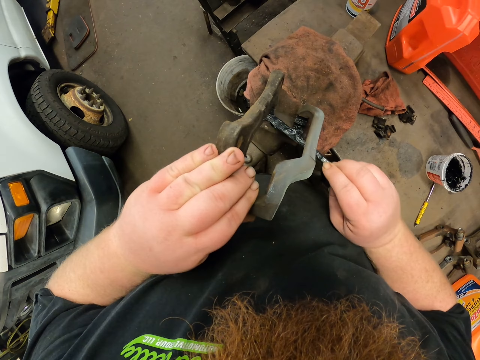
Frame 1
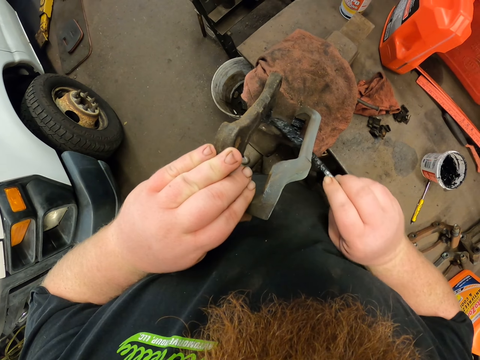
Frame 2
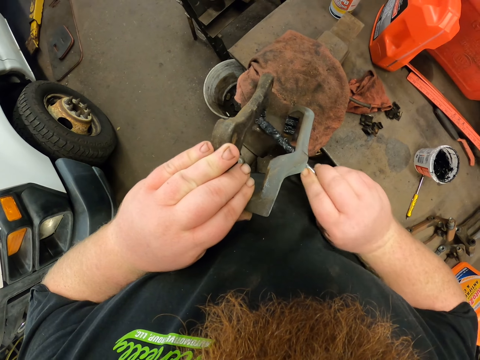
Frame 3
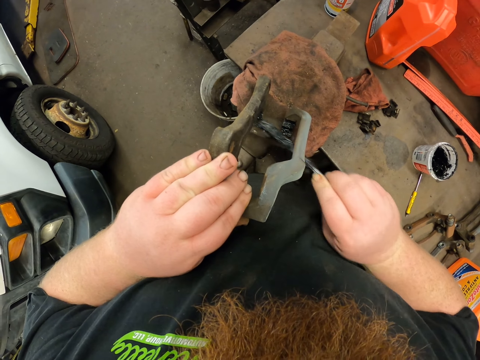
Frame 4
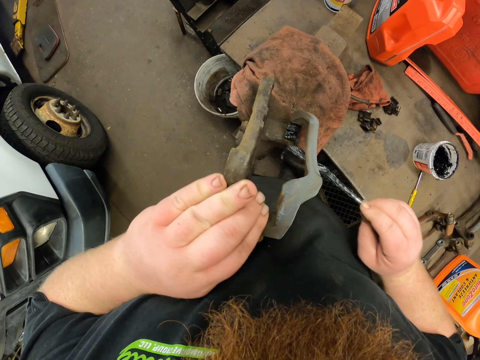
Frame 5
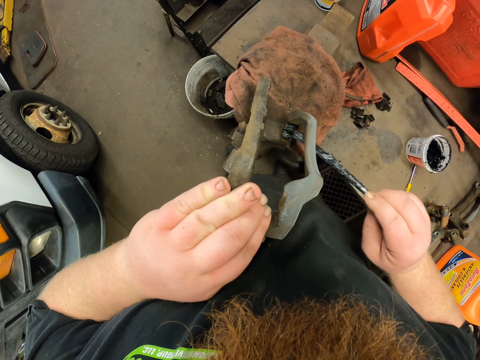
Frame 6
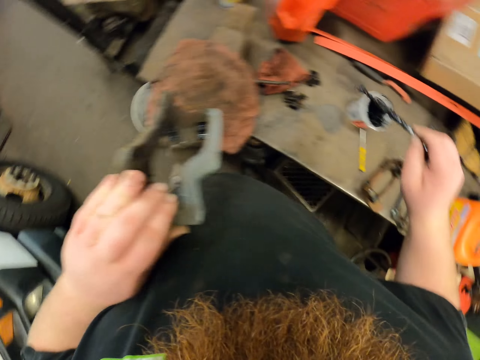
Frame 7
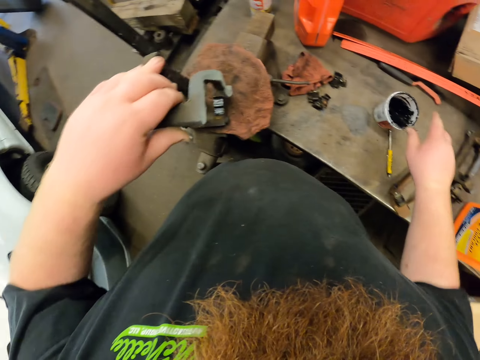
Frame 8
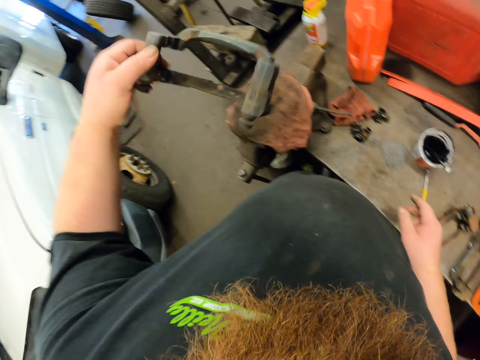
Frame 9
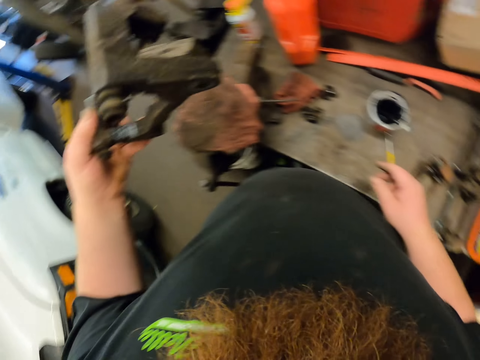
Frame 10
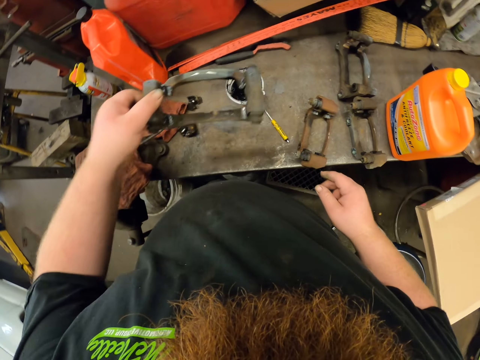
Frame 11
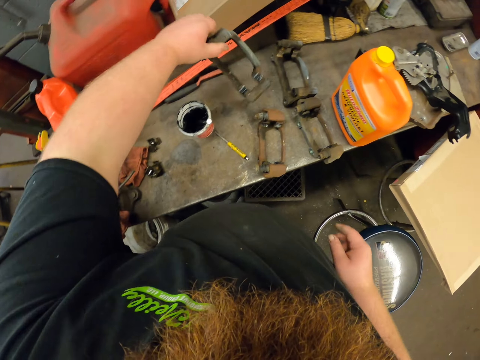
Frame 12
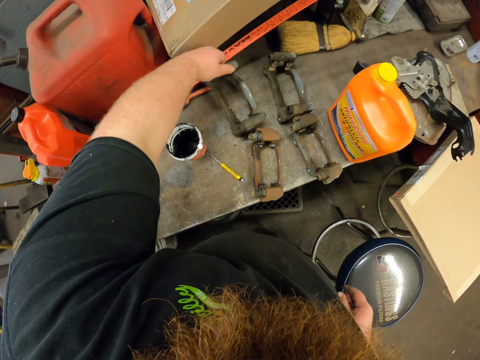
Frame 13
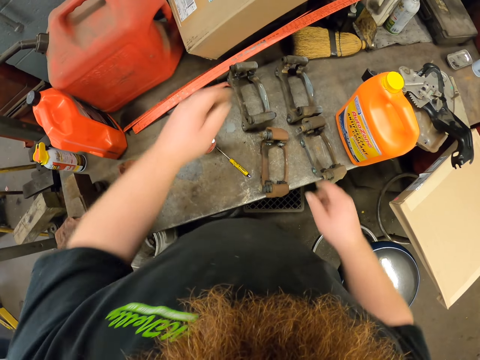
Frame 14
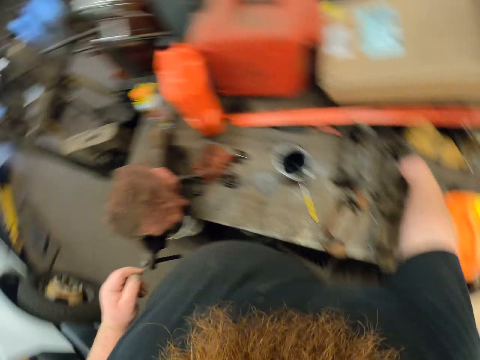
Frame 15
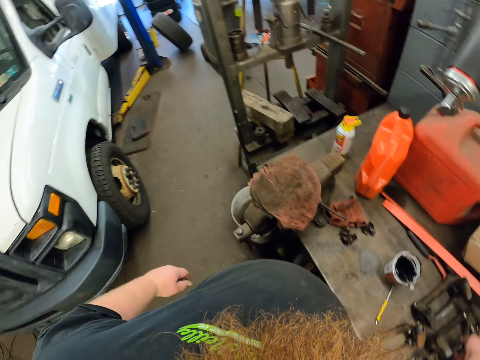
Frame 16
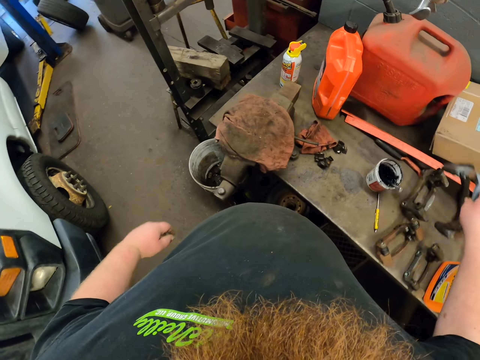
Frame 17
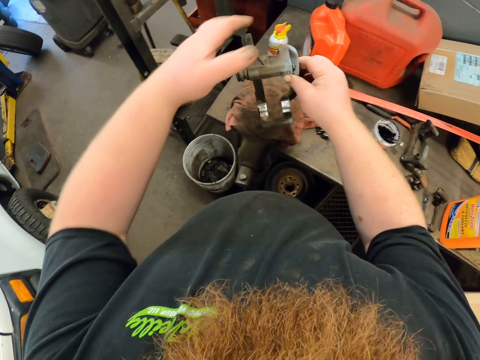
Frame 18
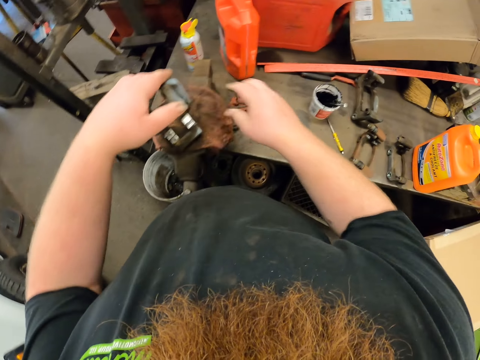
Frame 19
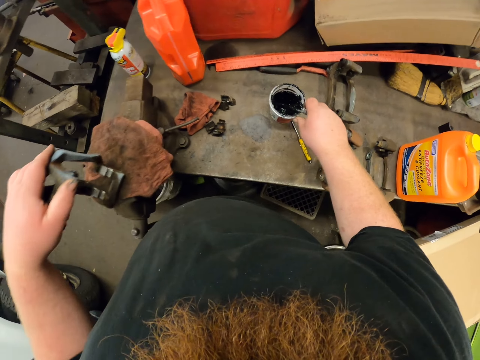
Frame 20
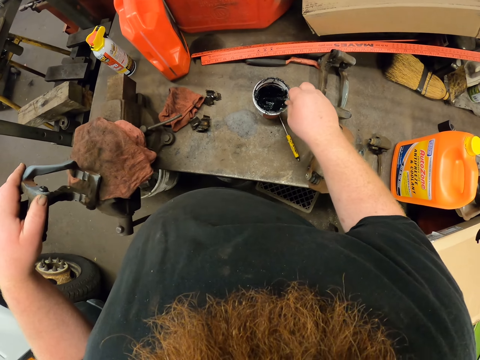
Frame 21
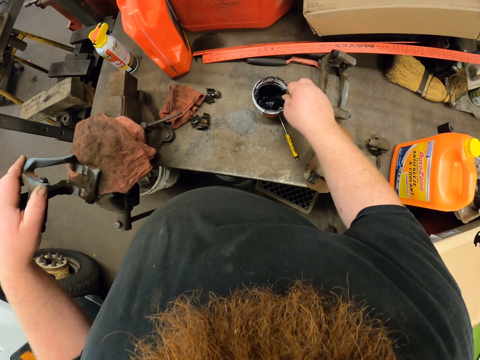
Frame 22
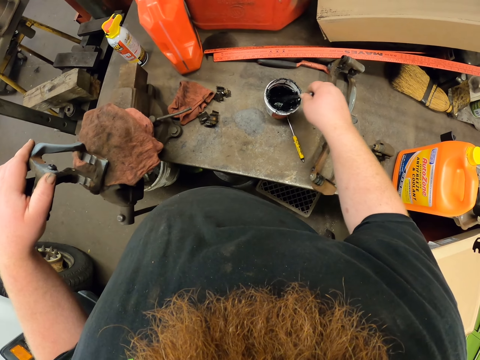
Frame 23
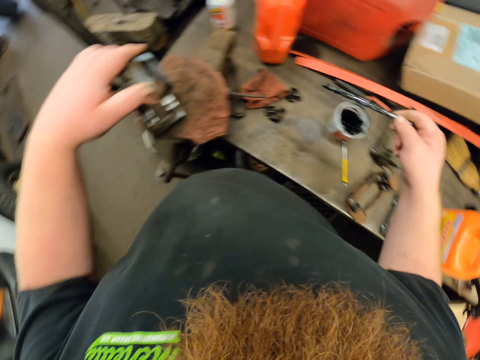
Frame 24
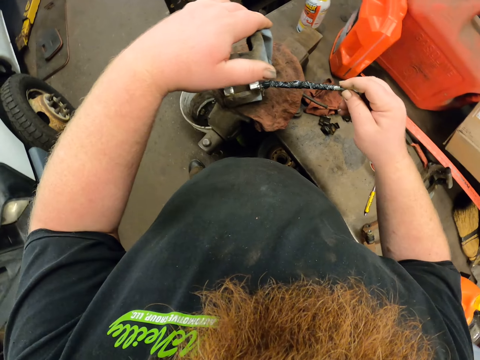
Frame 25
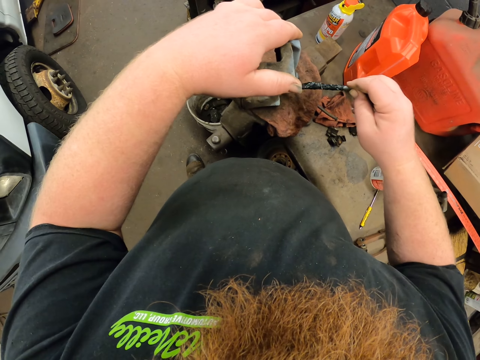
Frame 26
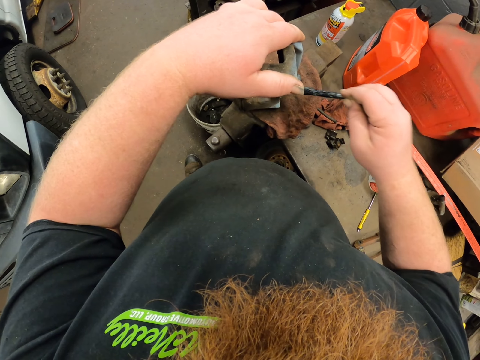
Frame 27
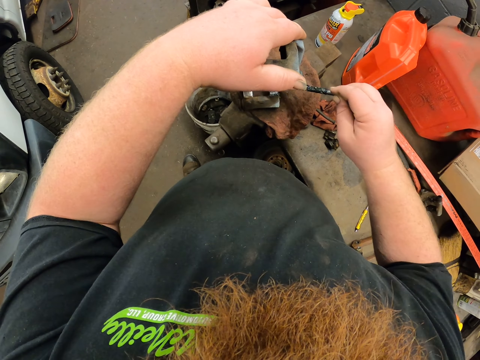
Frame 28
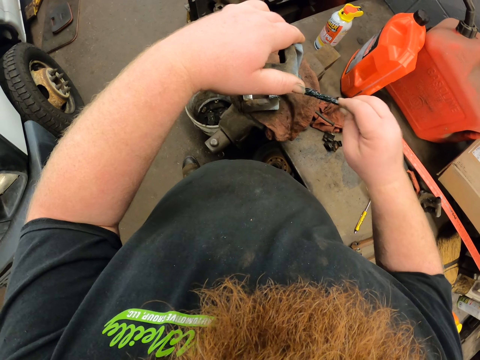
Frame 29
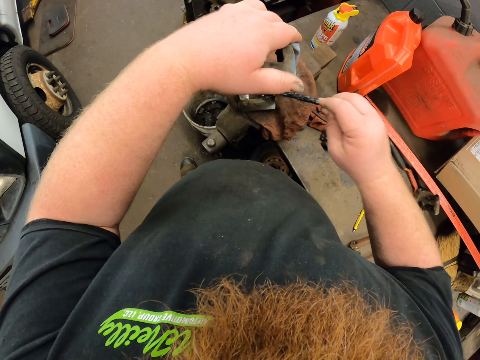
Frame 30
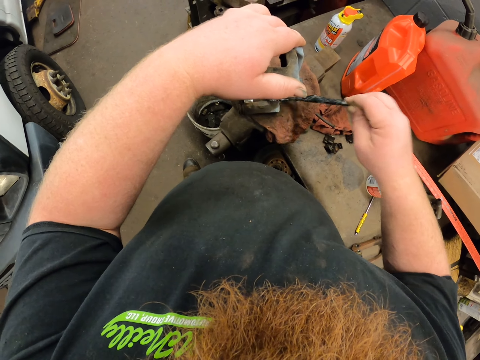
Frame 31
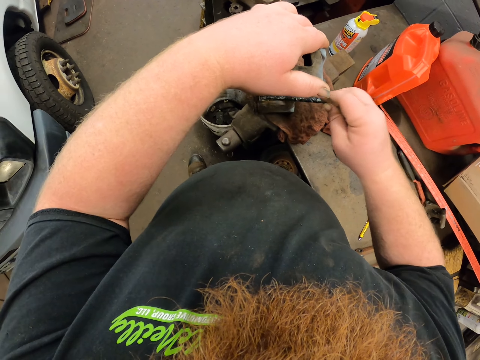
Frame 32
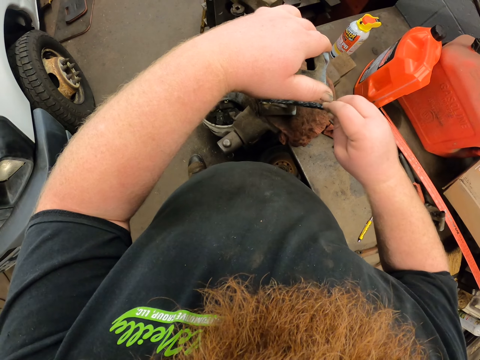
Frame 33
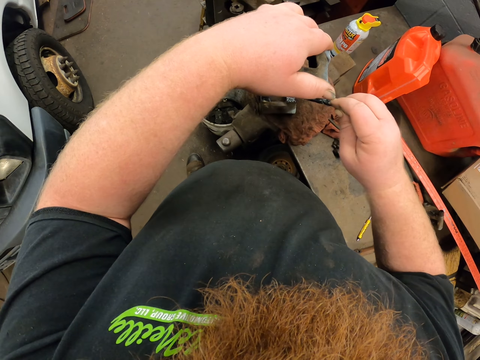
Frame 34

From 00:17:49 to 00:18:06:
The camera wearer paints something. They drop a brush in paint. They lift something. They put down the metal. They pick up the metal. They put something on the table. They rest a hand on something. They pick up the brush. They mix the paint. They apply oil on the metal.

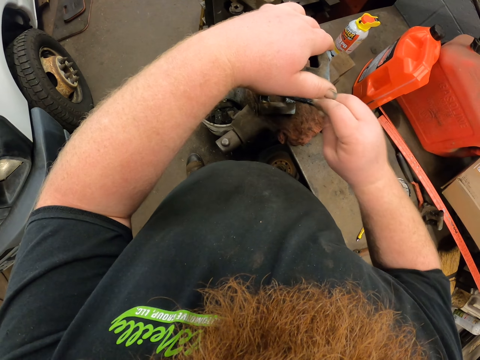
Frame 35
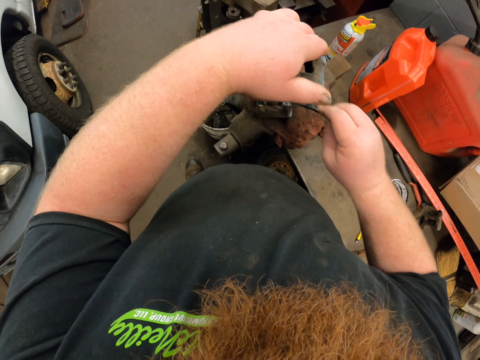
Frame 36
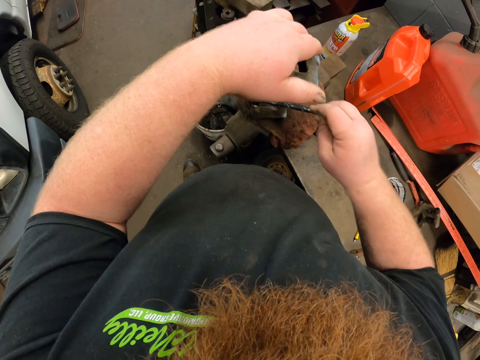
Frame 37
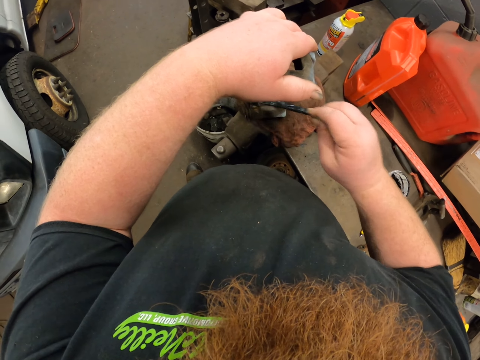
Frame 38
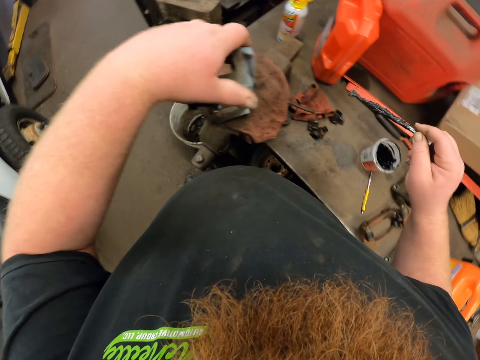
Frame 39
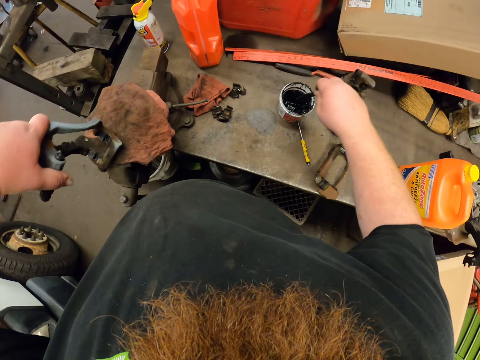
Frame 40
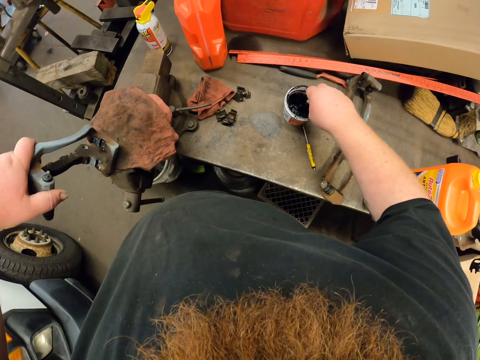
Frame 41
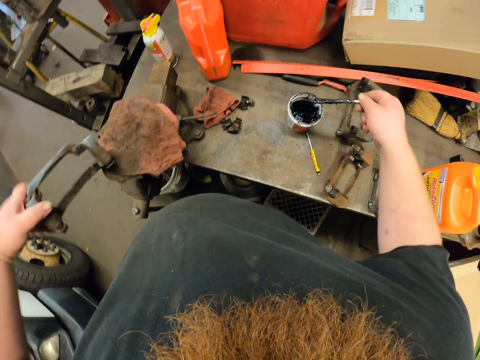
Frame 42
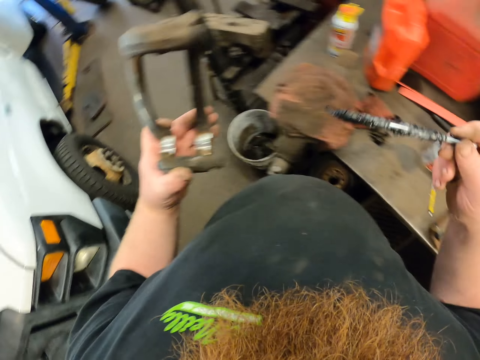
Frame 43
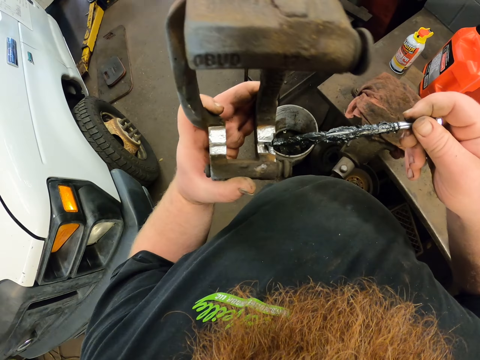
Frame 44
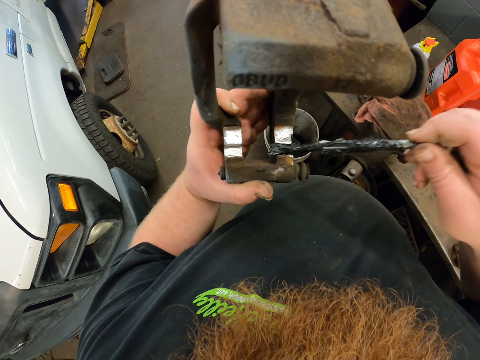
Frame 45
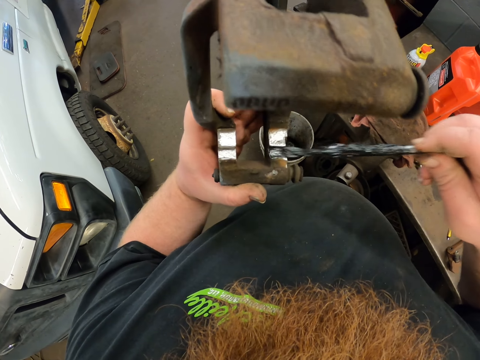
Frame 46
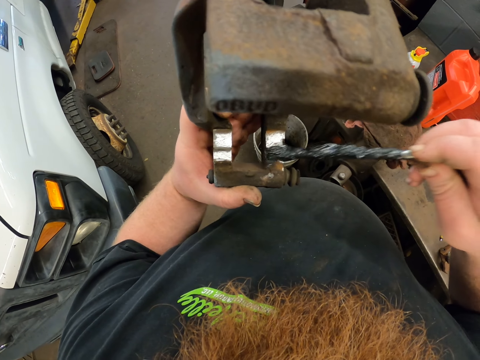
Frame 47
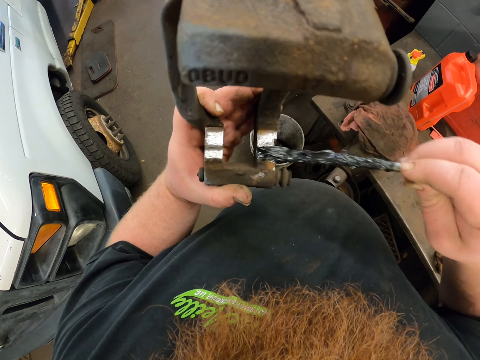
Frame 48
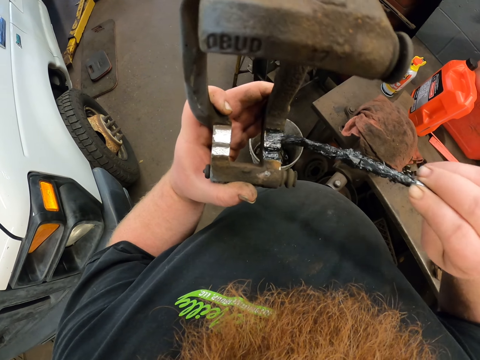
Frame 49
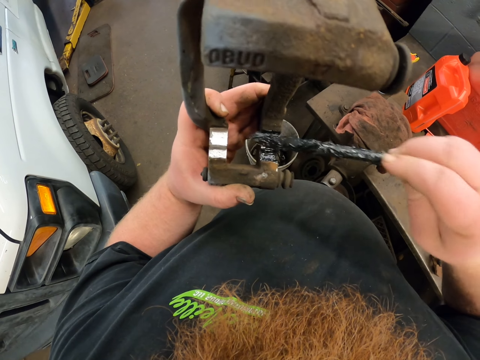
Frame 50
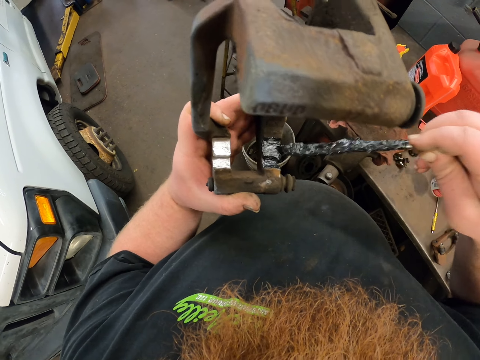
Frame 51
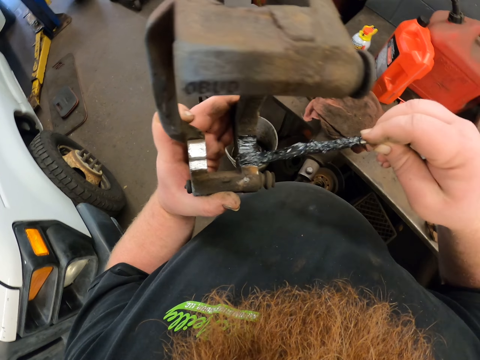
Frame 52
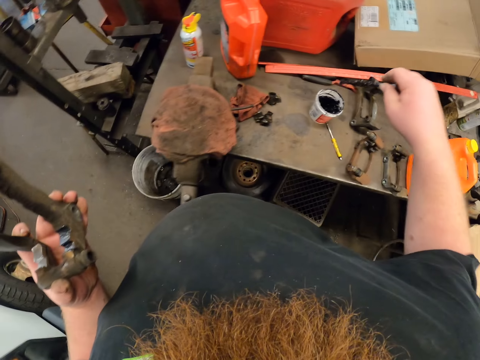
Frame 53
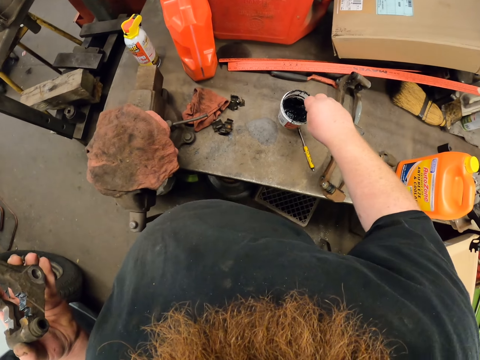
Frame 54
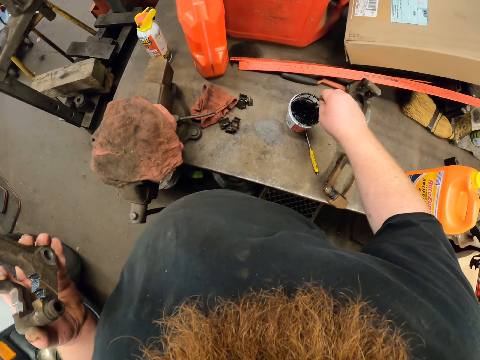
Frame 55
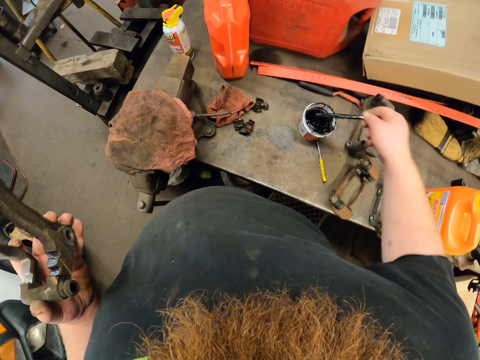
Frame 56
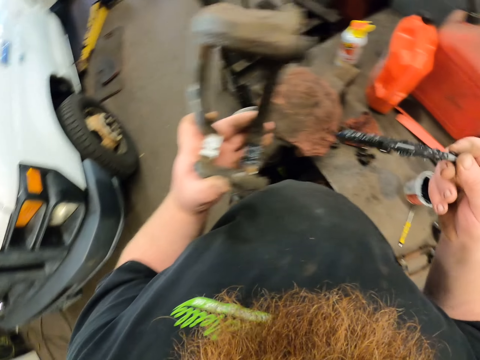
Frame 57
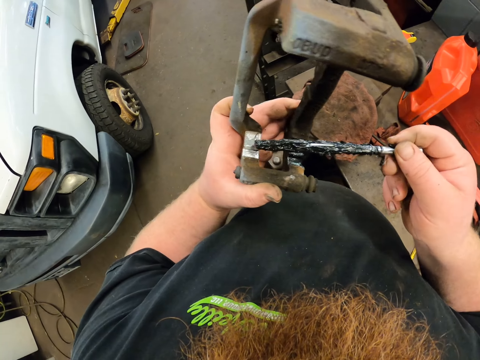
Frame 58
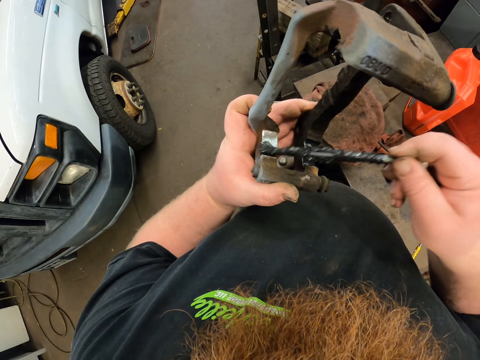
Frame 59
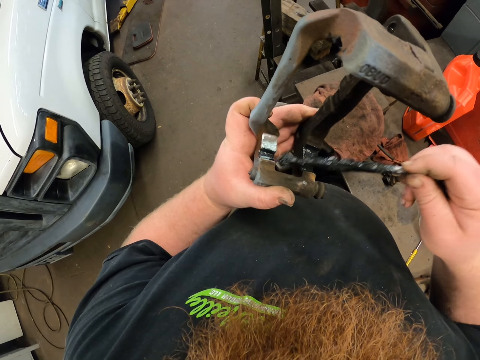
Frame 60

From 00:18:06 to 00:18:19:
The camera wearer dips the brush in the oil or paint. They lift something. They remove the brush from the paint. They apply oil on the metal. They dip the brush in the oil. They apply oil on the metal.
